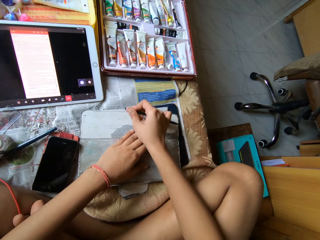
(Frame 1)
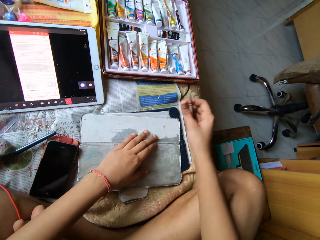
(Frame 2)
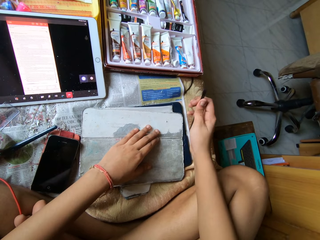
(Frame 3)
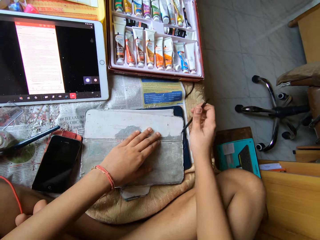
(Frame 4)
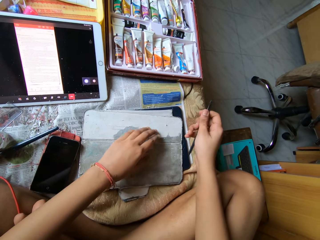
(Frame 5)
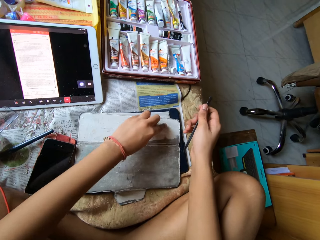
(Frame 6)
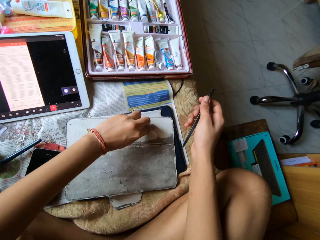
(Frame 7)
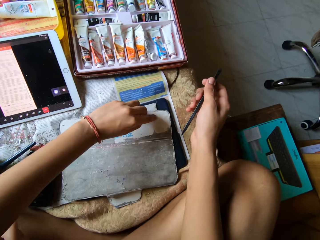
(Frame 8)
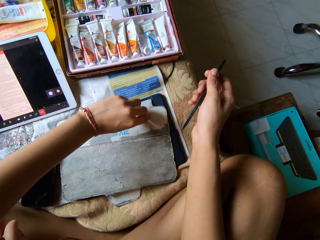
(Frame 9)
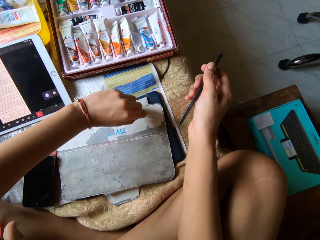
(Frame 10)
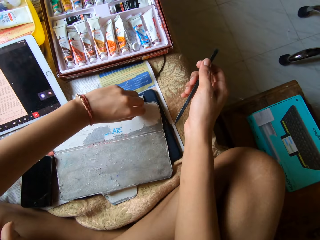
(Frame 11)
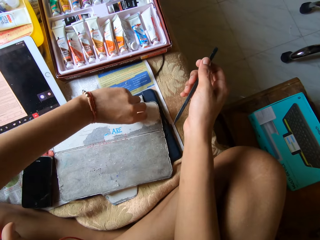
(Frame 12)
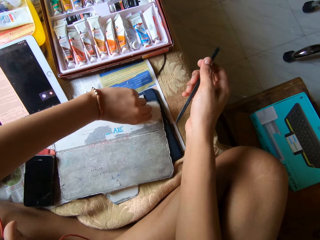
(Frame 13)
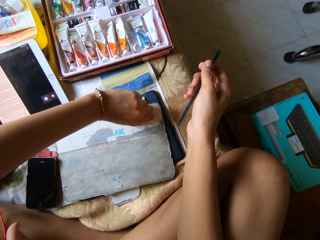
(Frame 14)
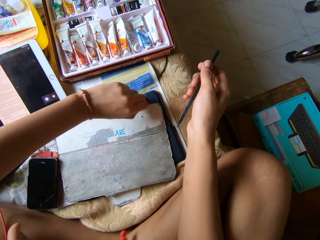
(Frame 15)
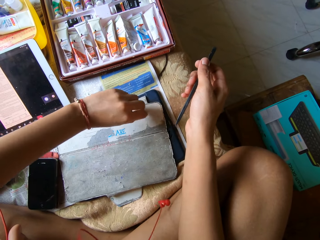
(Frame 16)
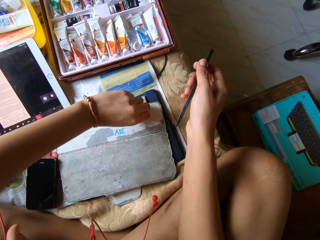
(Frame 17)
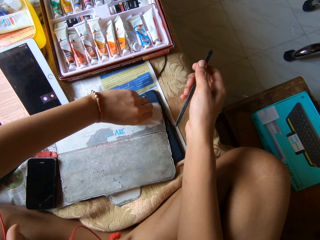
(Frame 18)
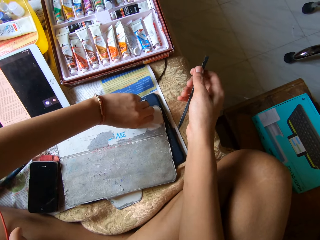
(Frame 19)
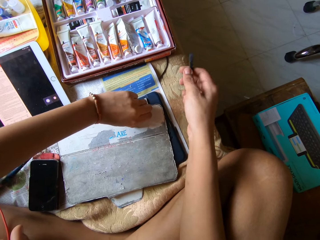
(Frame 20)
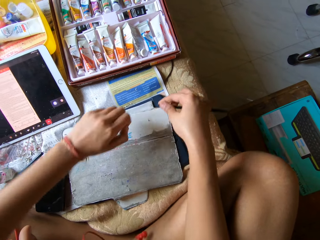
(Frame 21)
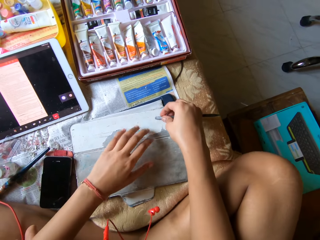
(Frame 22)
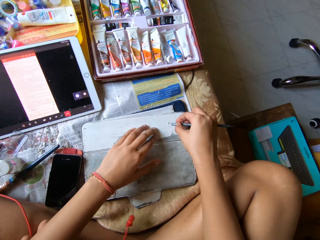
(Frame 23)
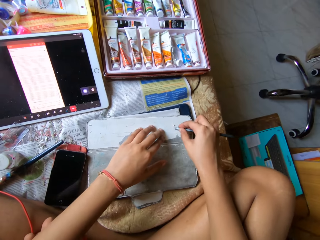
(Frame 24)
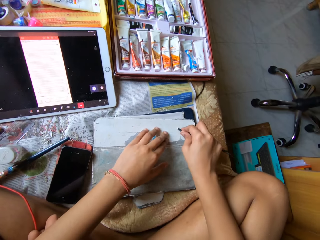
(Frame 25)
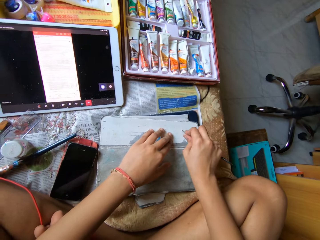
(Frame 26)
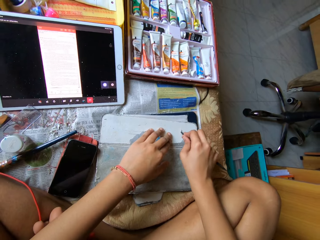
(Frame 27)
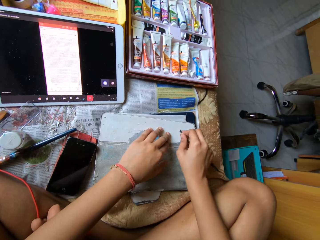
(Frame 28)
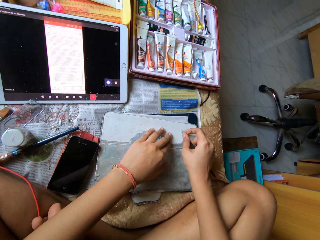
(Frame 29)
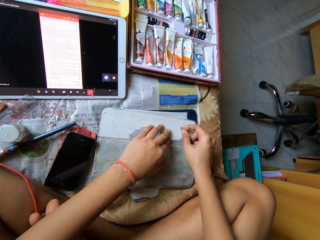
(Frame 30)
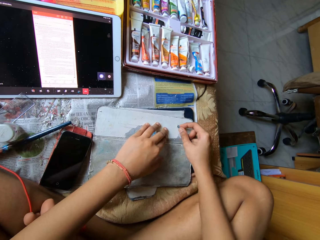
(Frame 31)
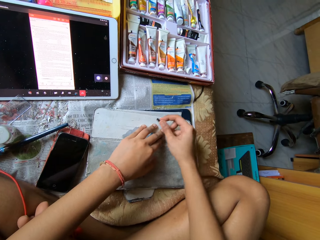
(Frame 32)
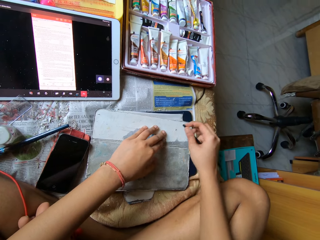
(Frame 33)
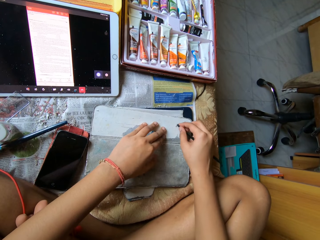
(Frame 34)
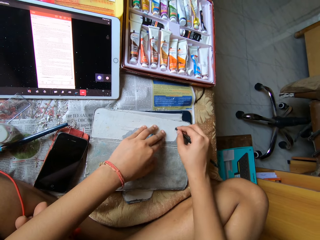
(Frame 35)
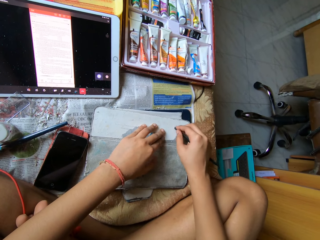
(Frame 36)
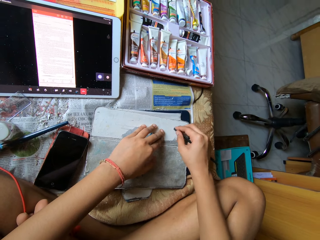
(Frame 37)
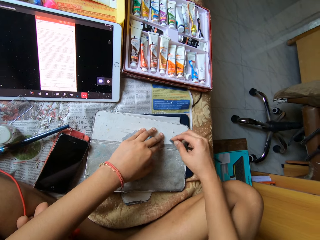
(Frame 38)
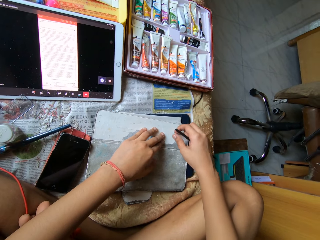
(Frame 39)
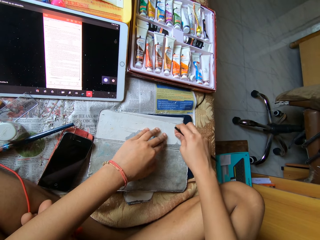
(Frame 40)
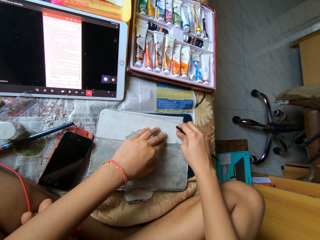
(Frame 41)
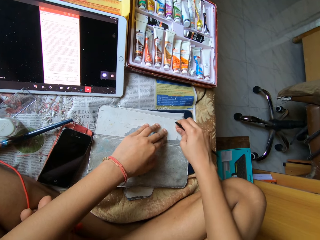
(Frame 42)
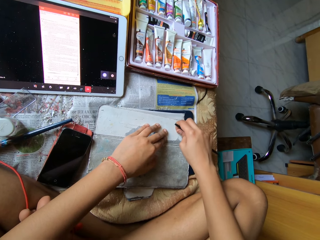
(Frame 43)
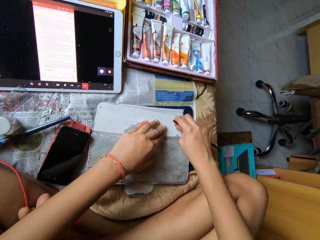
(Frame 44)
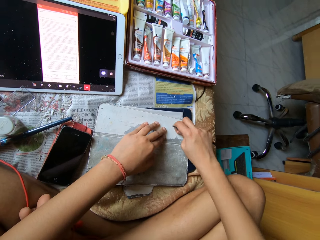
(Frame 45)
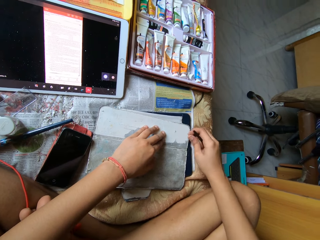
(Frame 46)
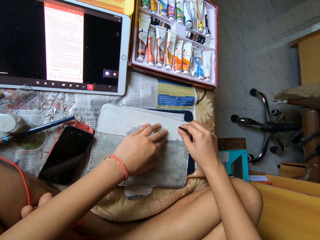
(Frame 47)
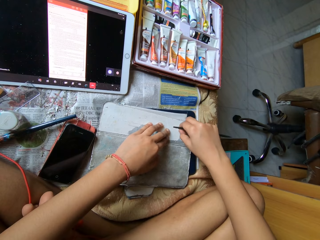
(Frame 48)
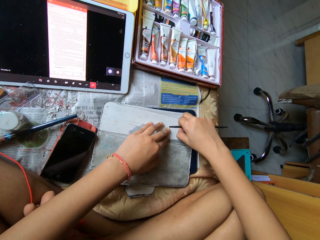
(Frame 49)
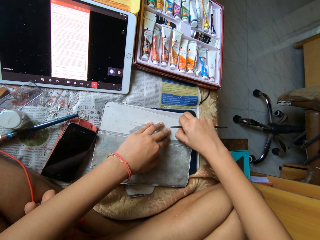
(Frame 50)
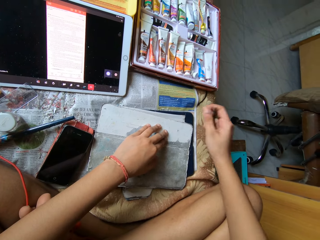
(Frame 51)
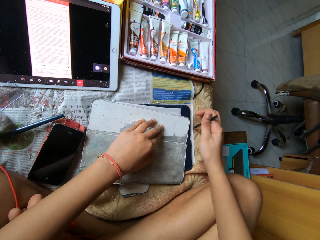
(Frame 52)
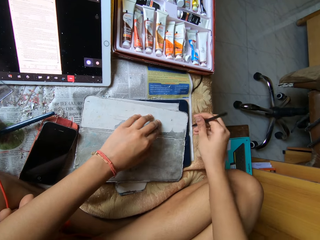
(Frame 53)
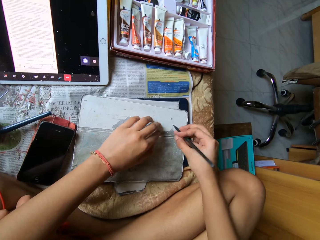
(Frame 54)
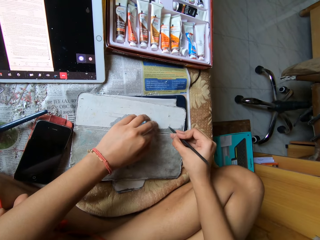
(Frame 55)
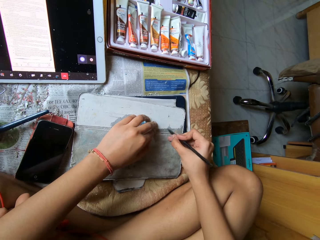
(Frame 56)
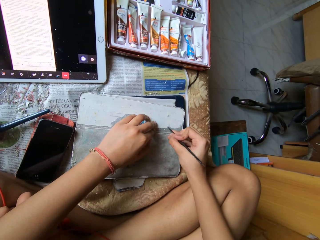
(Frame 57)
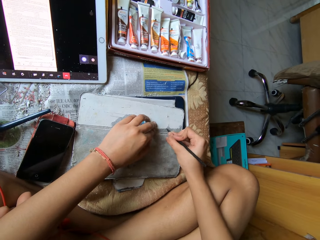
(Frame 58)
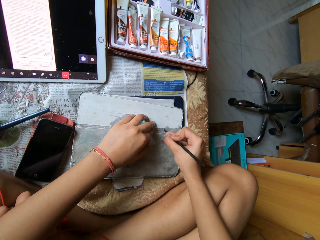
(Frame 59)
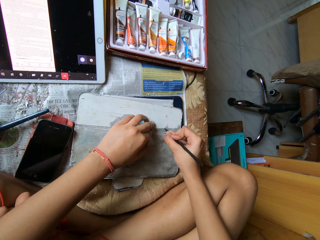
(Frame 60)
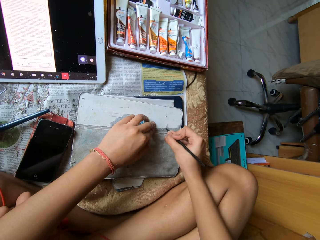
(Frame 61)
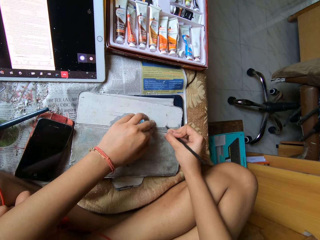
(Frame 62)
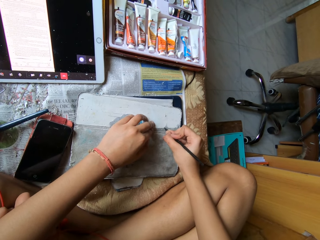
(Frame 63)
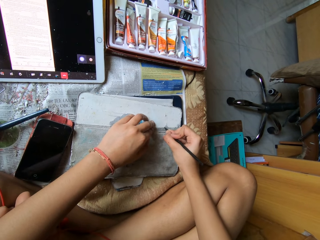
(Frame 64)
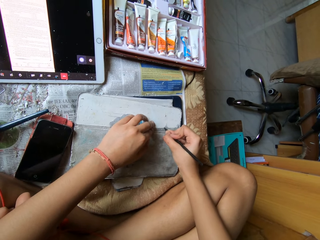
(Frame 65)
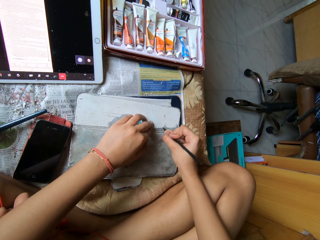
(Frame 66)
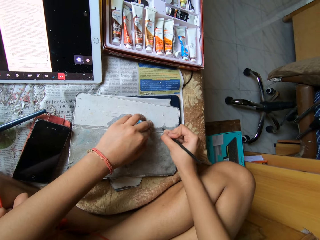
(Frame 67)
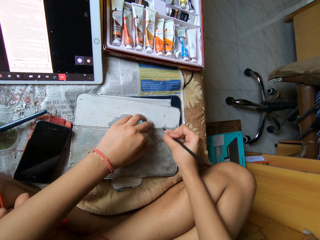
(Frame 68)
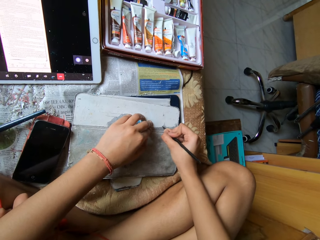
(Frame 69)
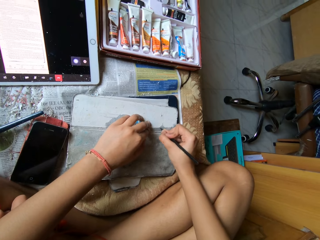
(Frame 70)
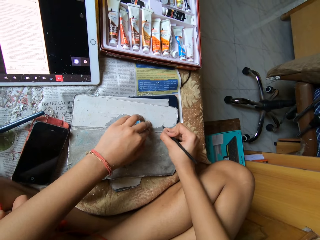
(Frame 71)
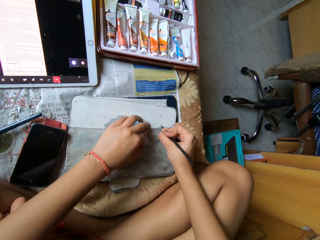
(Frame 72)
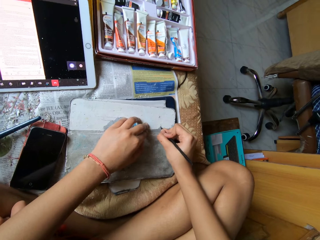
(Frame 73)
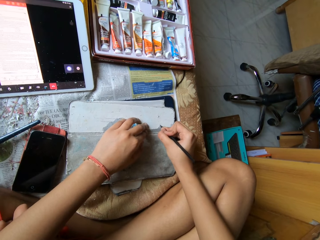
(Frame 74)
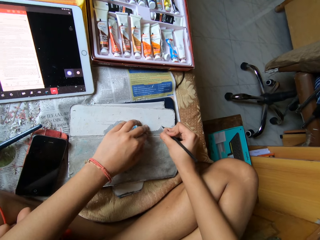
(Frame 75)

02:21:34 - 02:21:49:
The camera wearer peels the skin of the tablet cover with her left hand. She peels the skin of the tablet cover with the metal scraper in her right hand. She peels the skin of the tablet cover with her right hand. She flips the metal scraper in her right hand. She peels the skin of the tablet cover with the metal scraper in her right hand.

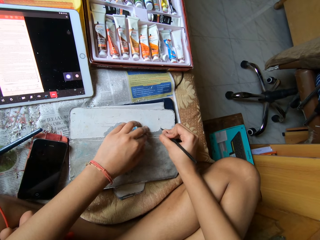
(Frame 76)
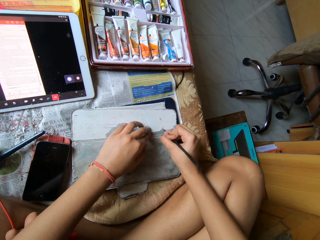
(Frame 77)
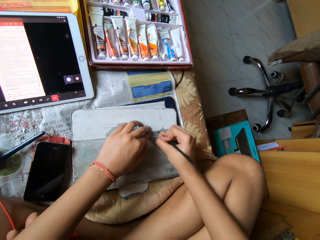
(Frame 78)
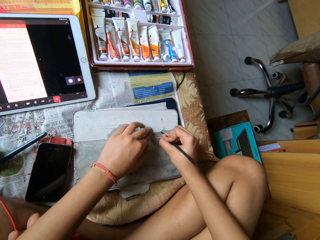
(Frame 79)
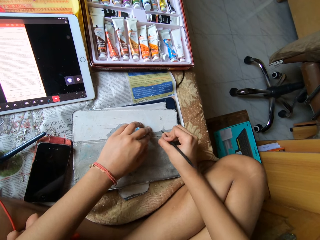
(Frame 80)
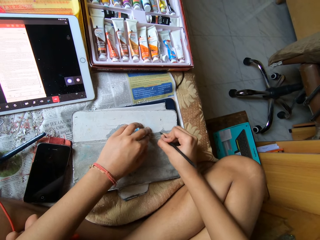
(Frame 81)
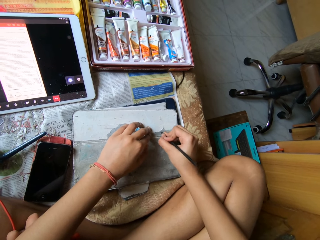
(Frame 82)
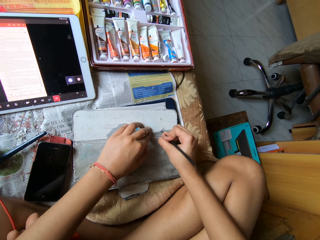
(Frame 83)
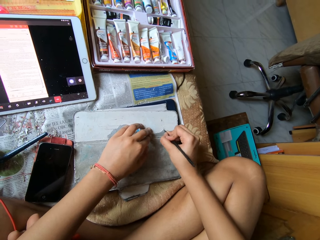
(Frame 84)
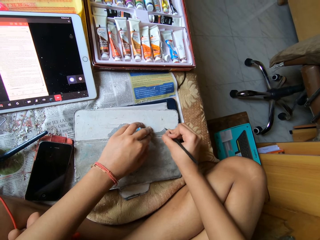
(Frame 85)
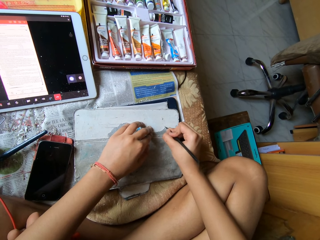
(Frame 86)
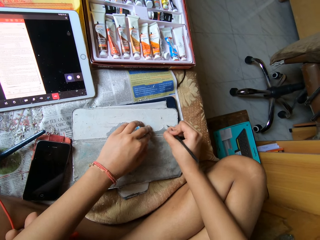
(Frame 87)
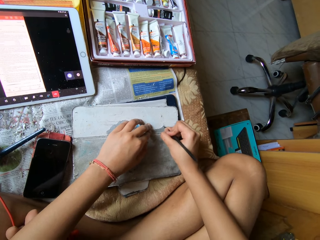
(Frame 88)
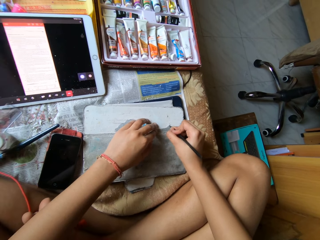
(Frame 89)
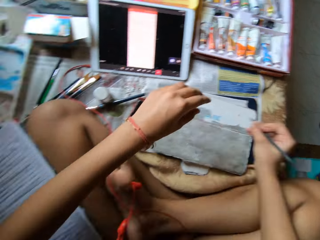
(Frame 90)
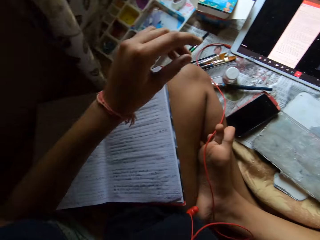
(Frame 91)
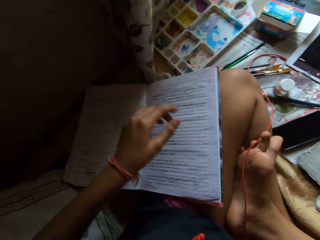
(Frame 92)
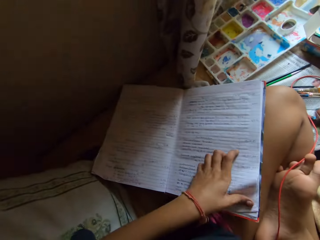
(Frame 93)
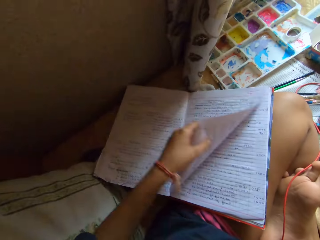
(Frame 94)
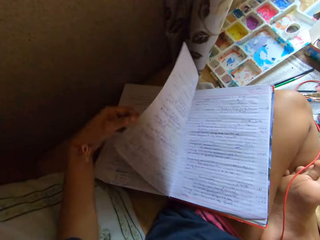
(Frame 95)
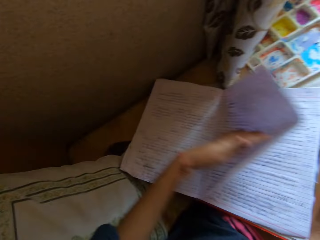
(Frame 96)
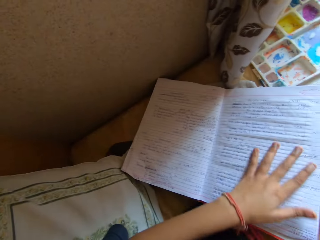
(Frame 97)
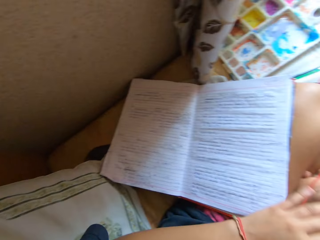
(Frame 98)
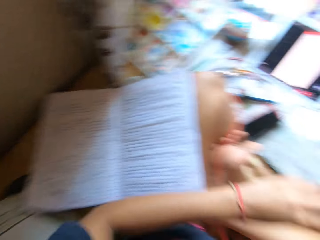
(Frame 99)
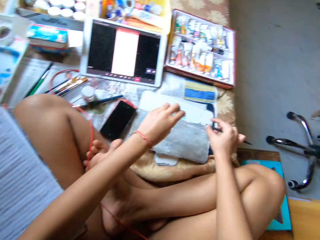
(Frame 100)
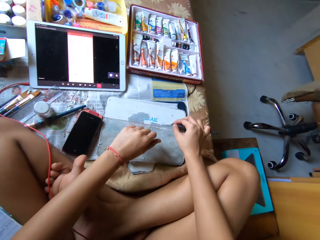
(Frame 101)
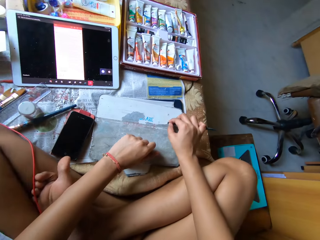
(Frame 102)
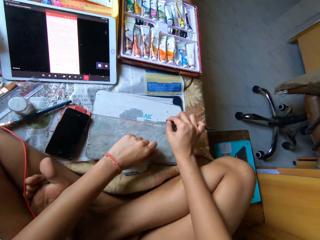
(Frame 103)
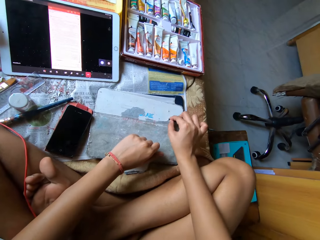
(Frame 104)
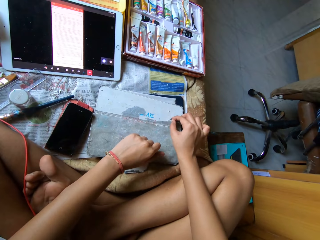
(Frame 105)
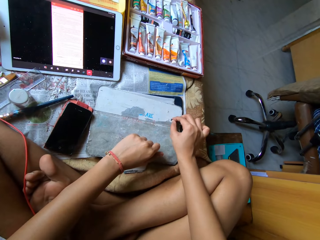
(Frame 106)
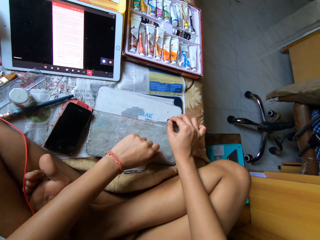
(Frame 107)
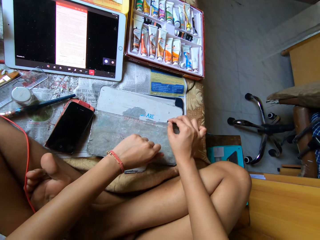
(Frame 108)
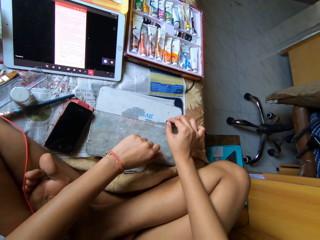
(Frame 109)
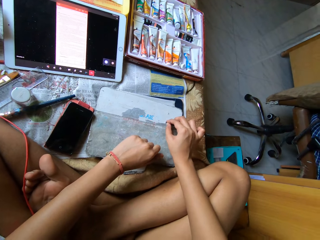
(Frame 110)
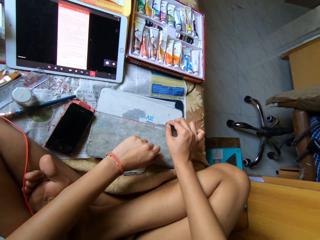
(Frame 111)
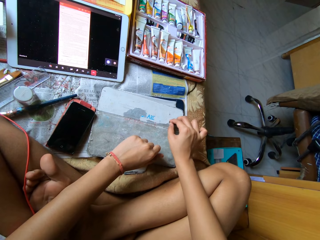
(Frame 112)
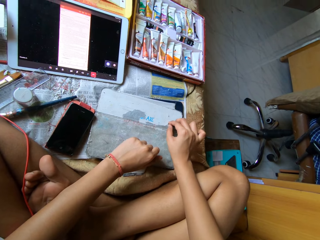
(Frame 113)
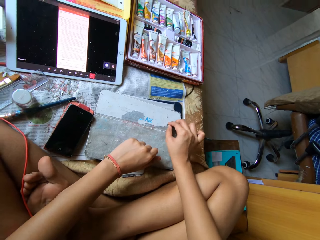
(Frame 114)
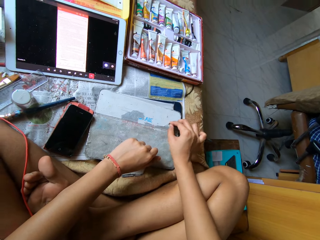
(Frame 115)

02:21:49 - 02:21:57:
The camera wearer looks around the house. She flips a page of the book on her leg with her left hand. She looks around the house. She peels the skin of the tablet cover with the metal scraper in her right hand.
